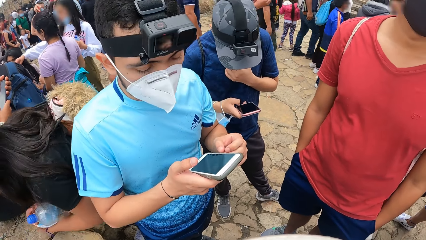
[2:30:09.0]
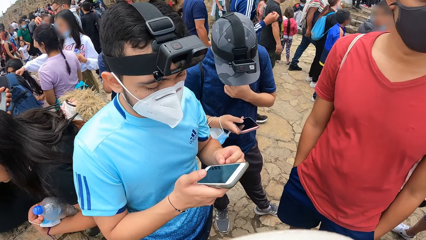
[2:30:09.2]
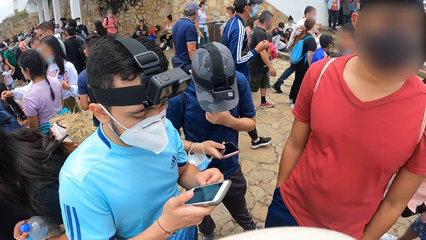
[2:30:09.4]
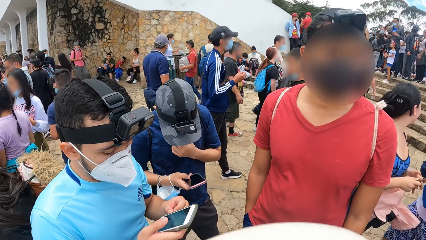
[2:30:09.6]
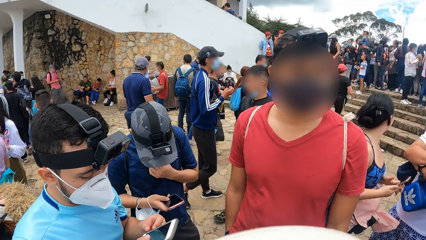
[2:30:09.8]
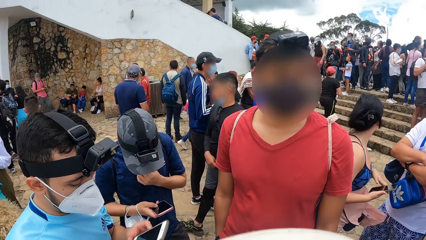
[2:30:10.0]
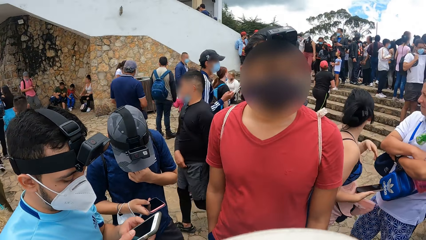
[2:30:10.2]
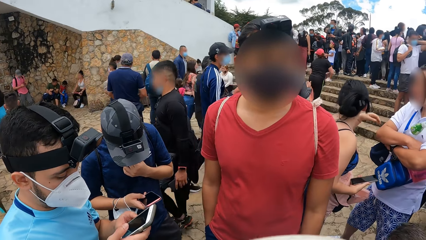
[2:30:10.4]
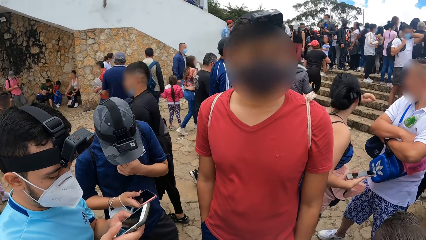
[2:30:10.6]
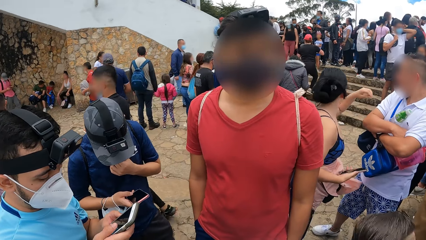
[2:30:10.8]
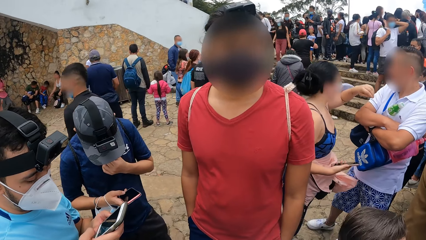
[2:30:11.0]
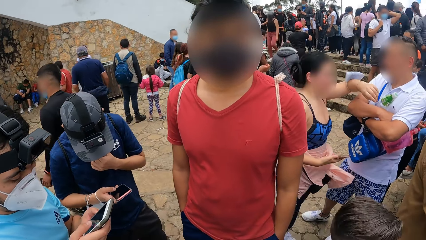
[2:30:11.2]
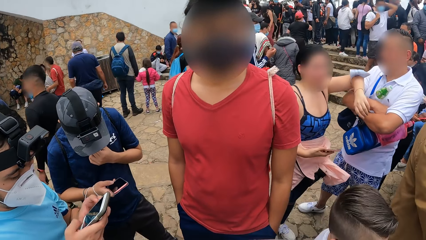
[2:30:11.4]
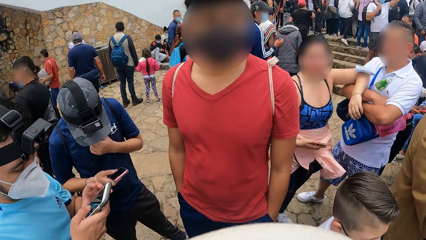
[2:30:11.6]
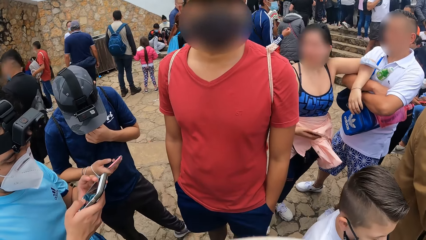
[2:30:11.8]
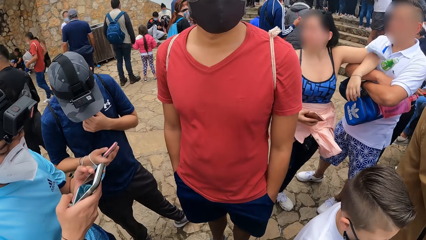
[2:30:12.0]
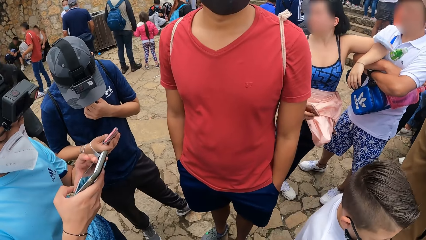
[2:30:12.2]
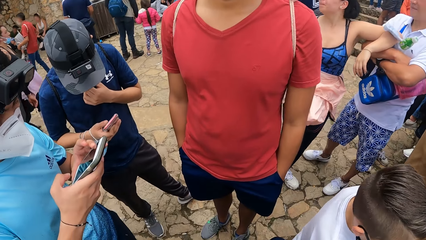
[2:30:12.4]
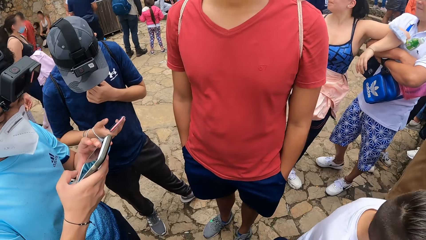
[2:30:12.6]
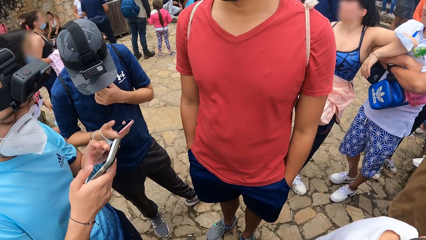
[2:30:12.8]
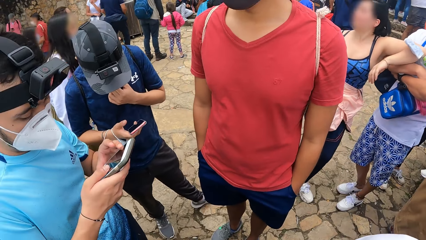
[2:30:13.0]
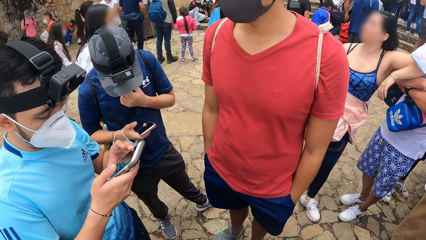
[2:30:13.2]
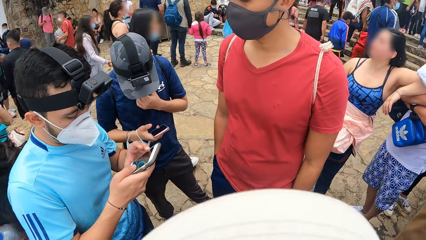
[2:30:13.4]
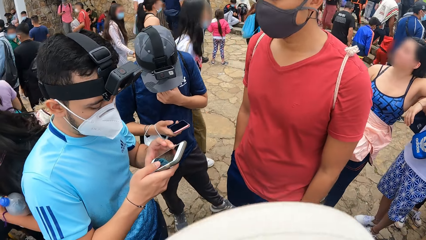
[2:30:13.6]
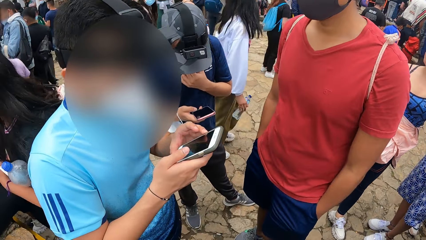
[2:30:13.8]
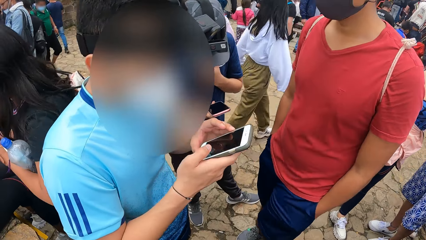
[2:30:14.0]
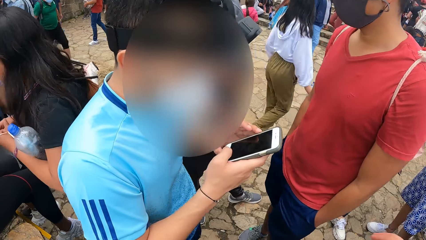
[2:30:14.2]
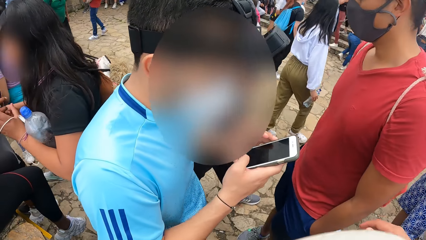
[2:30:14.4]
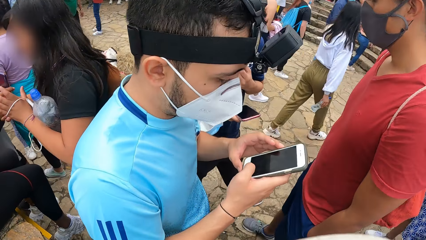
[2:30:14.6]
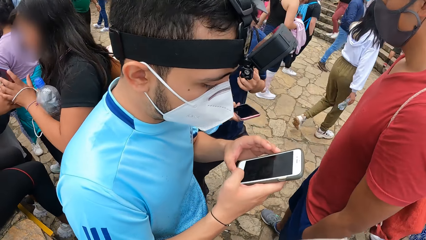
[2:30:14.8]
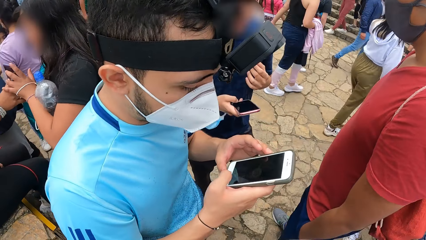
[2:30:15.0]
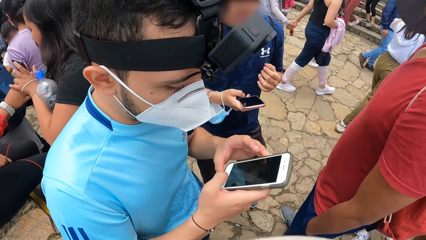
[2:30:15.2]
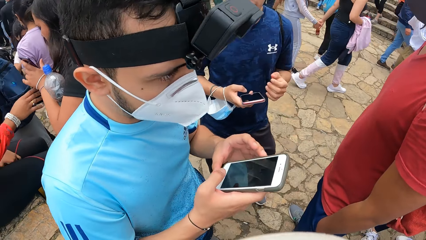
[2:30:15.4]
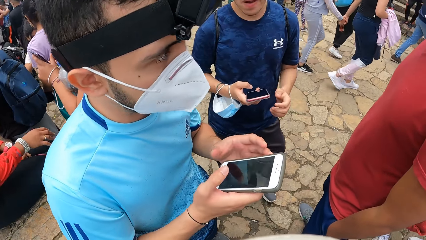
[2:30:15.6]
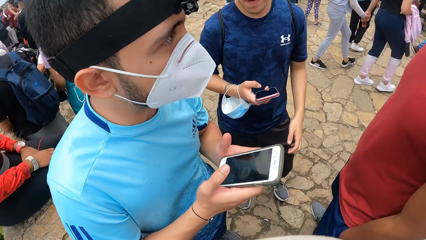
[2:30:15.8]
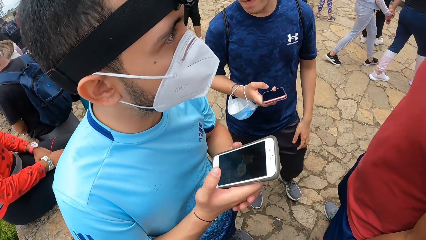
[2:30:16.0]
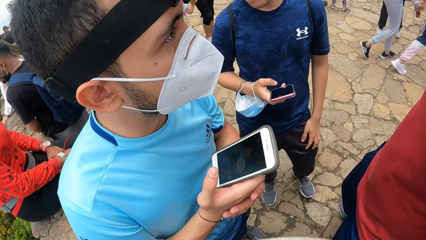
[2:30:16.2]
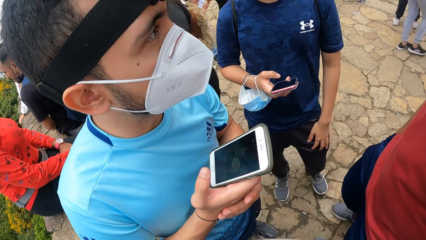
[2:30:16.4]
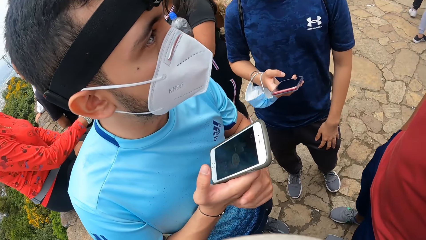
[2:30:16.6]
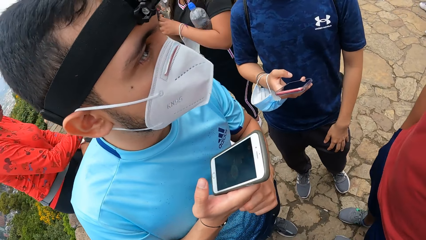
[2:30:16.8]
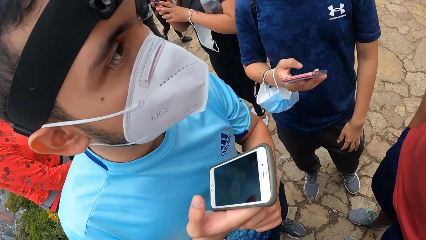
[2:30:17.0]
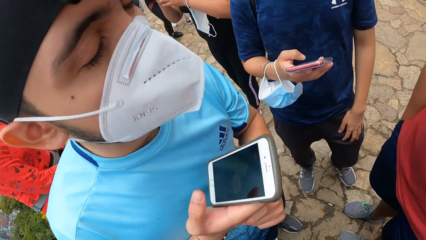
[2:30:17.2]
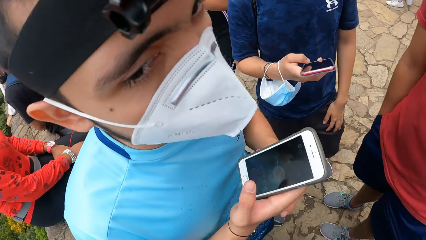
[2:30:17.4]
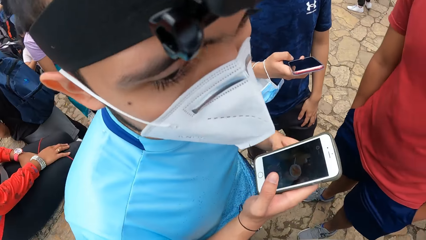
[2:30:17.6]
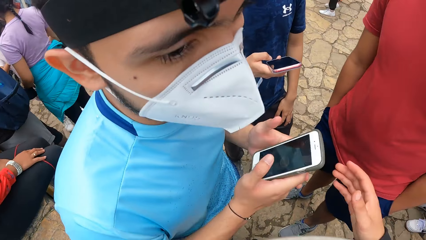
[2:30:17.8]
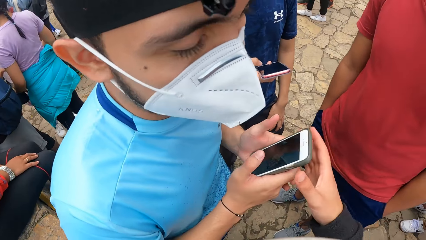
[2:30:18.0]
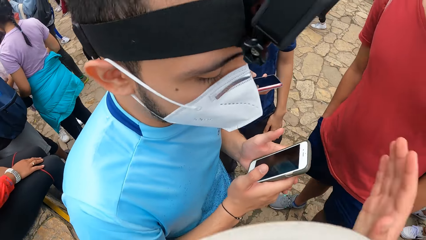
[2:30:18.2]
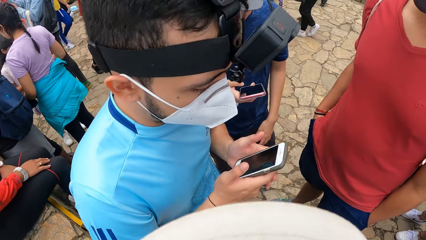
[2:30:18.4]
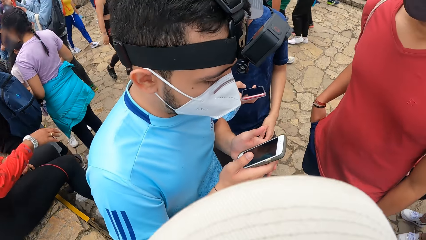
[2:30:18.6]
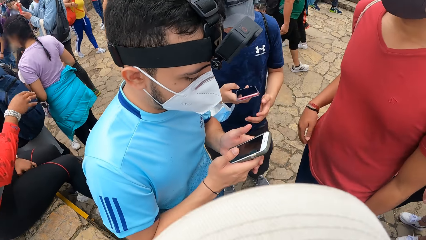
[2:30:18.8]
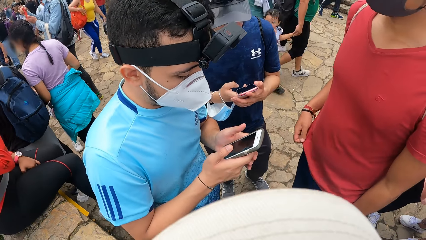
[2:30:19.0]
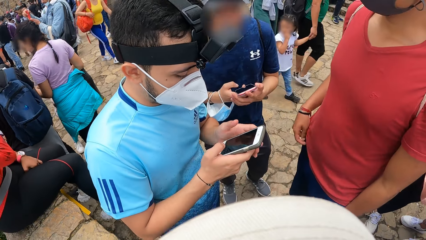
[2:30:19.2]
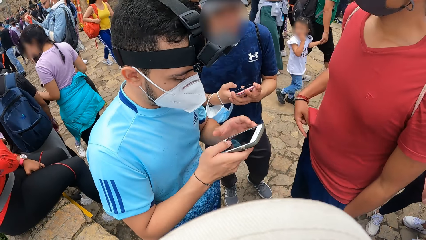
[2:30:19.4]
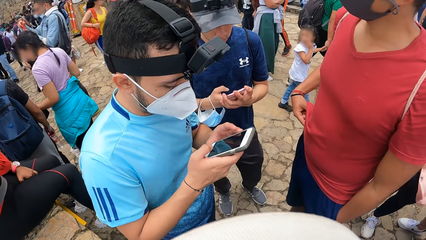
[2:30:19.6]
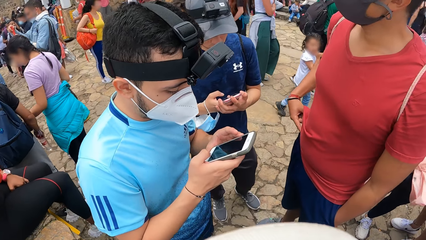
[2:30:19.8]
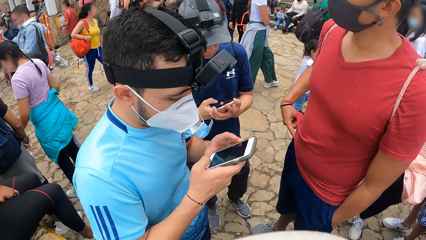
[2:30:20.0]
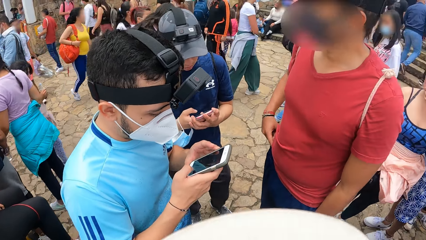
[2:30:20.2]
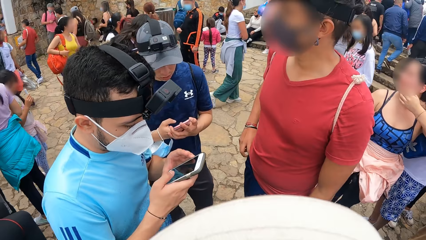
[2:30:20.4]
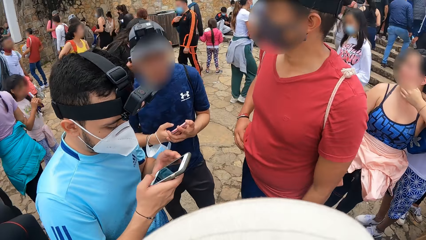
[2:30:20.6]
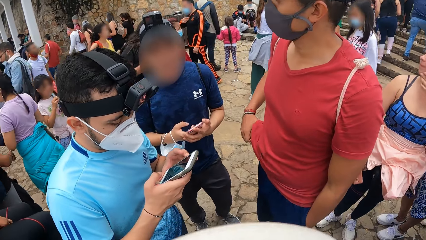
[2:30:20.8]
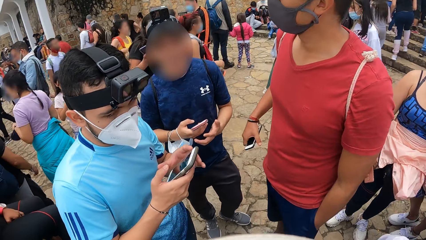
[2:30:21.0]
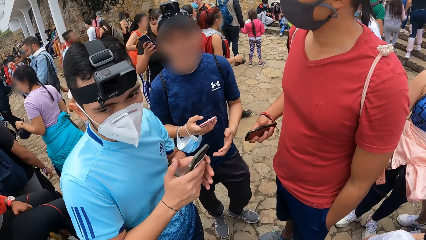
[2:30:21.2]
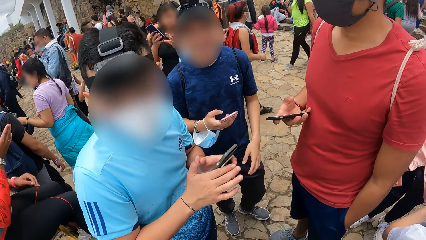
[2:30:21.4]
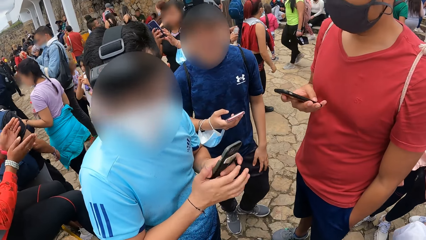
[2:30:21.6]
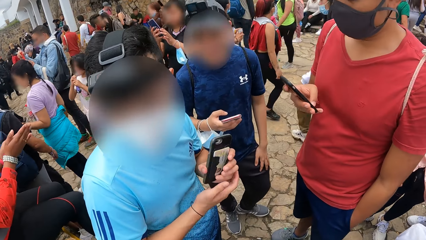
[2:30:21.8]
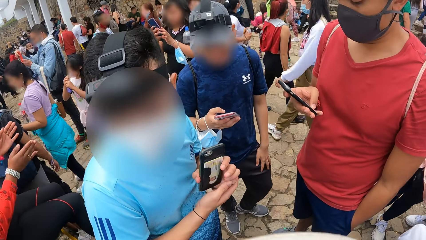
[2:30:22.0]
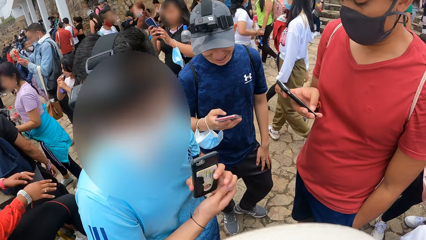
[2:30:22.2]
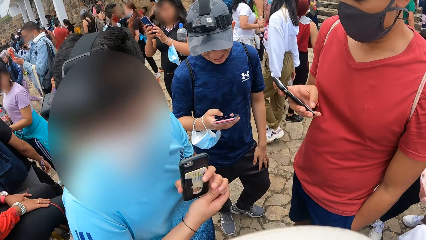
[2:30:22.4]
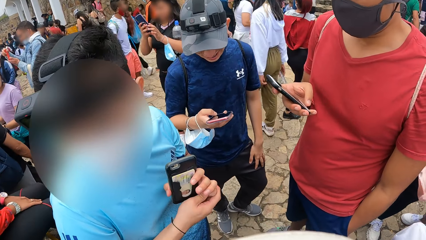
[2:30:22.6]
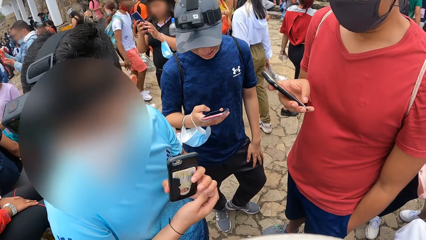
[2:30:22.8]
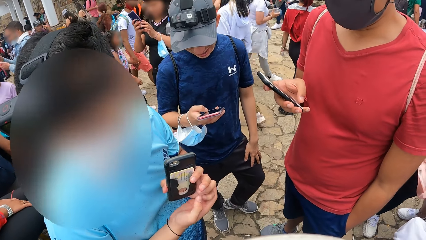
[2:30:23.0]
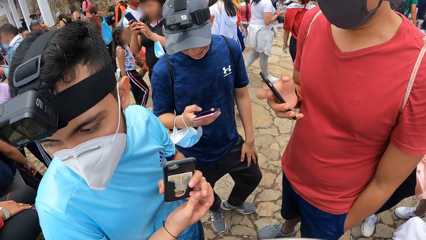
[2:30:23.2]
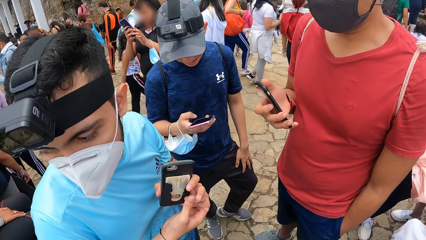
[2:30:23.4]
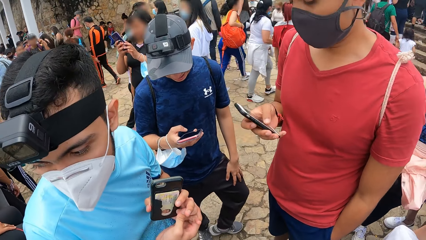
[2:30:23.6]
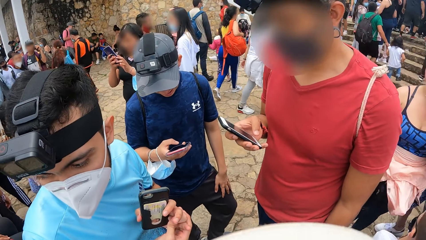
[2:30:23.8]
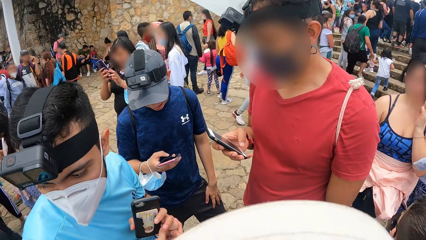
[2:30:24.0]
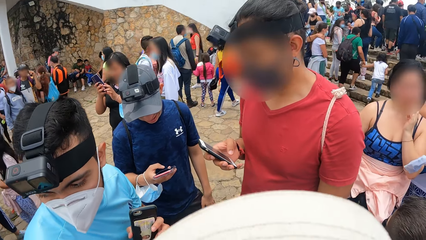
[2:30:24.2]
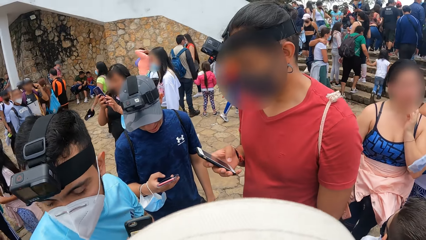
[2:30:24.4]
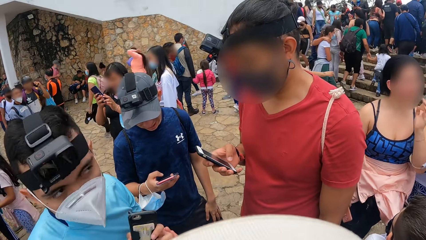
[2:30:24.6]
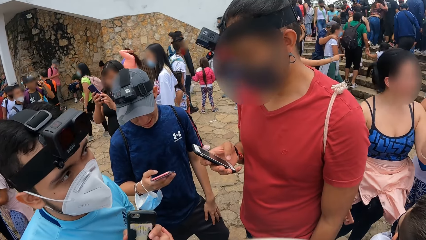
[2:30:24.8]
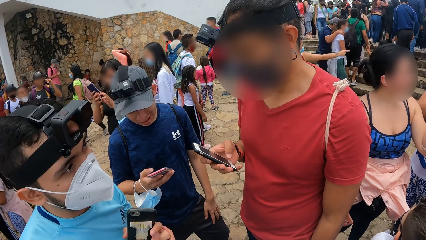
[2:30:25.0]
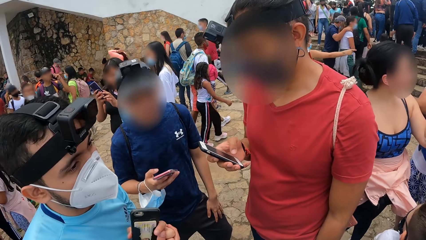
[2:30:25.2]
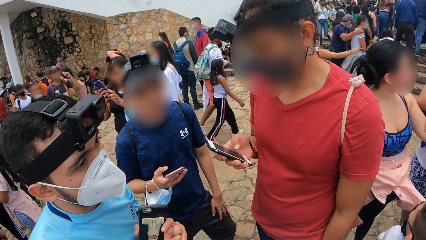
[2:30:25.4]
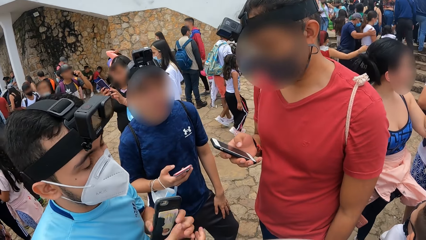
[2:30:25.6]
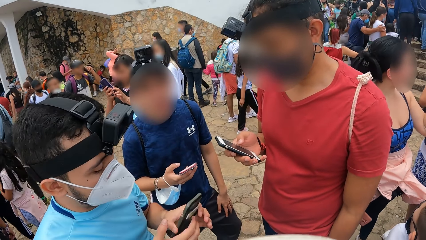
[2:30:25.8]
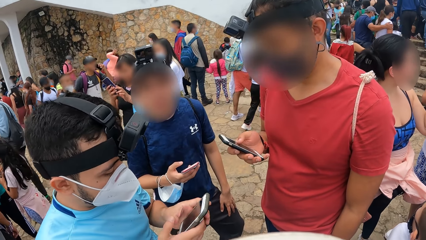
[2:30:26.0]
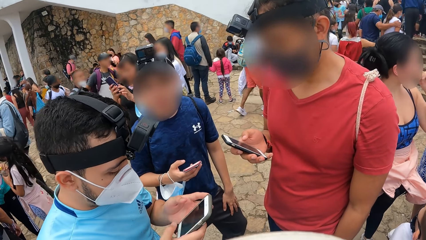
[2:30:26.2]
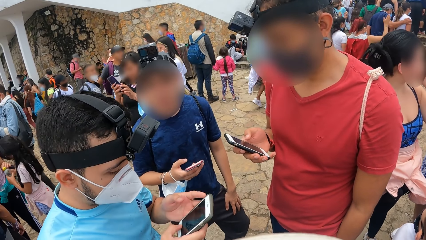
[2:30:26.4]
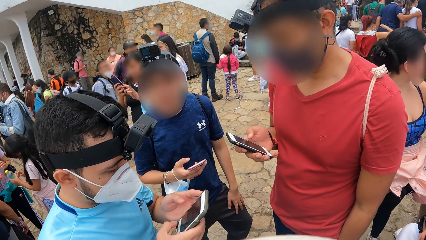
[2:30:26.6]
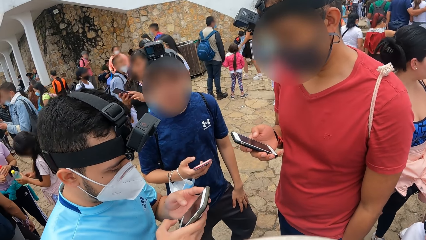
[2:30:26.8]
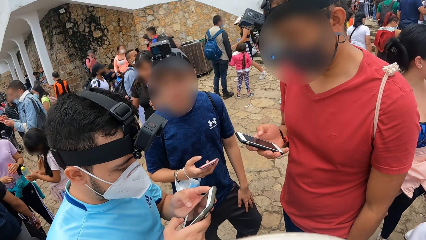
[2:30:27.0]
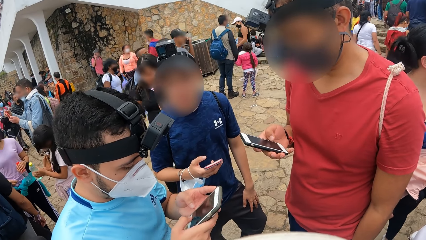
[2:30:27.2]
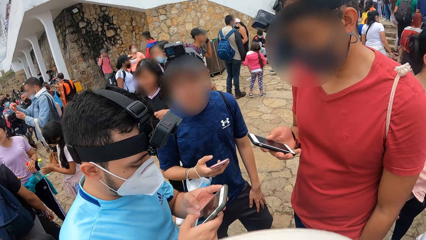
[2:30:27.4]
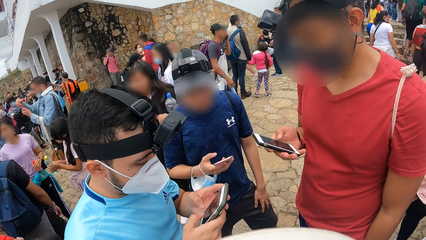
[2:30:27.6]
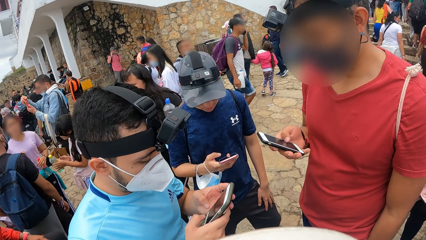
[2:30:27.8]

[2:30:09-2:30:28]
A man picks up his phone from his pocket with his right hand and operates the phone with his hands. The camera wearer sits.
